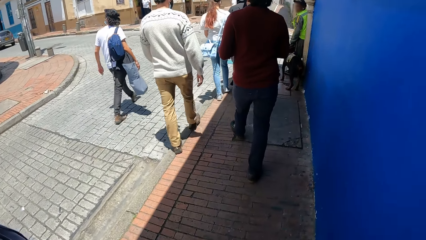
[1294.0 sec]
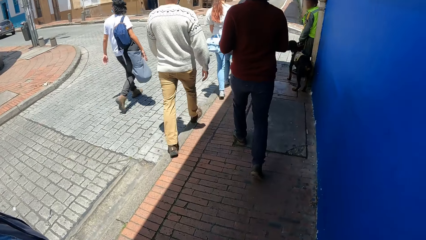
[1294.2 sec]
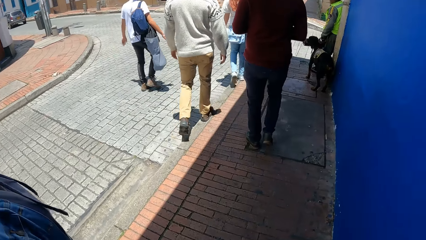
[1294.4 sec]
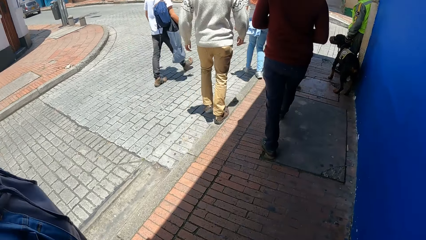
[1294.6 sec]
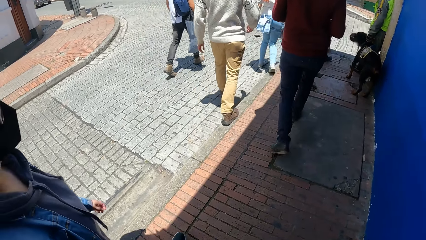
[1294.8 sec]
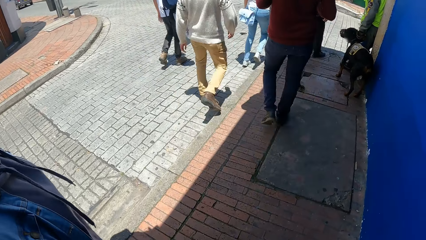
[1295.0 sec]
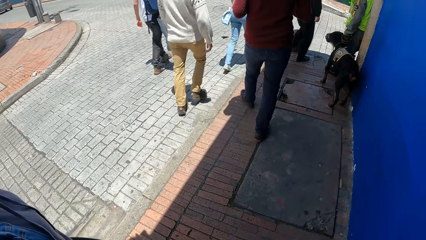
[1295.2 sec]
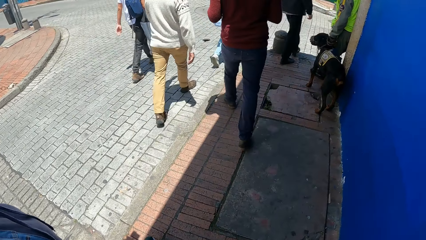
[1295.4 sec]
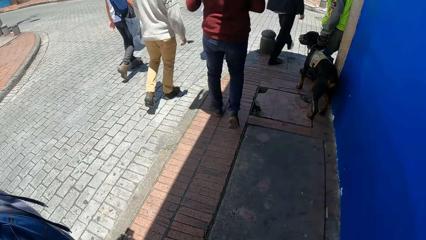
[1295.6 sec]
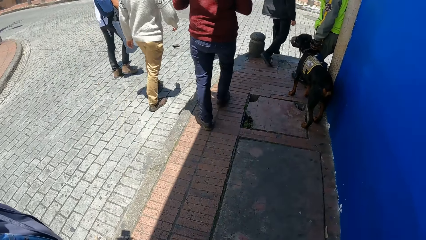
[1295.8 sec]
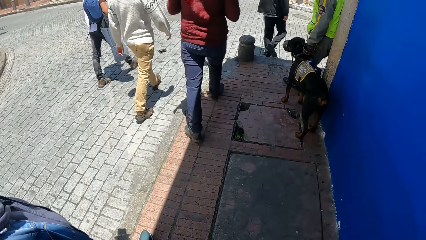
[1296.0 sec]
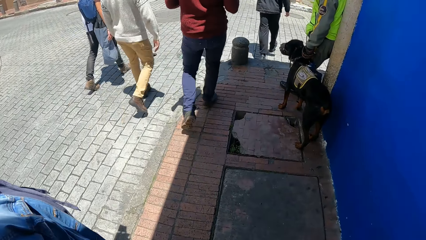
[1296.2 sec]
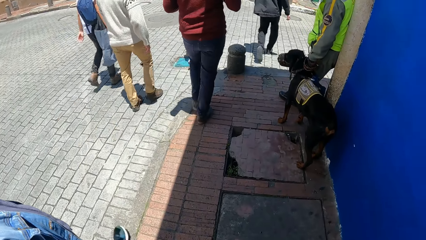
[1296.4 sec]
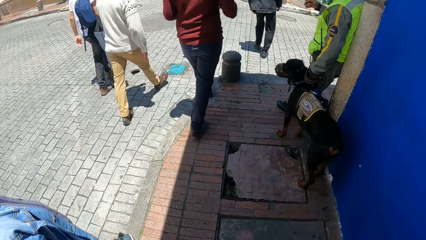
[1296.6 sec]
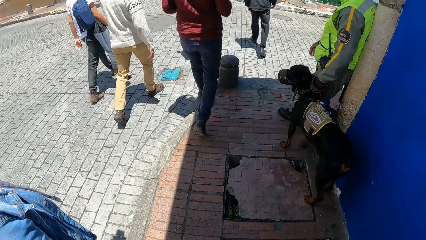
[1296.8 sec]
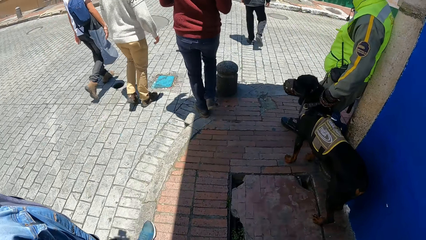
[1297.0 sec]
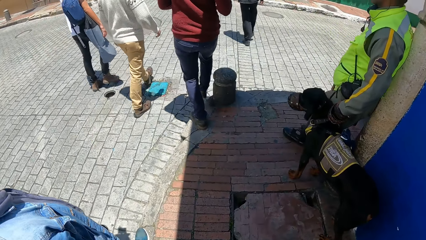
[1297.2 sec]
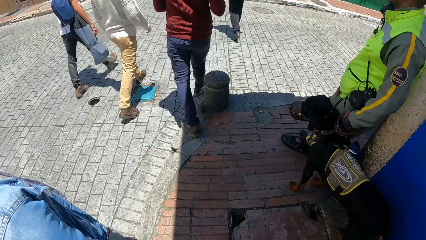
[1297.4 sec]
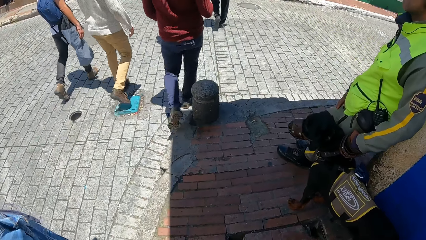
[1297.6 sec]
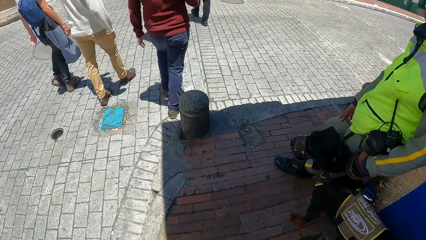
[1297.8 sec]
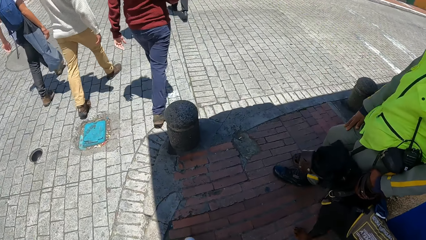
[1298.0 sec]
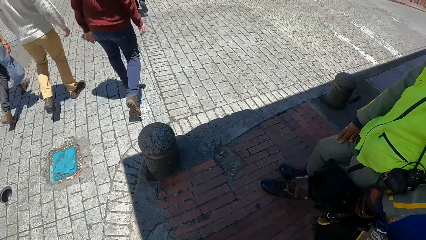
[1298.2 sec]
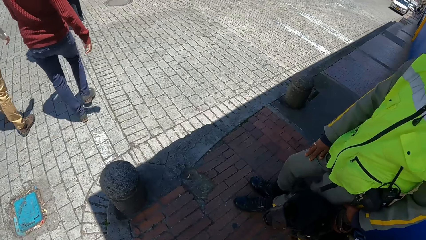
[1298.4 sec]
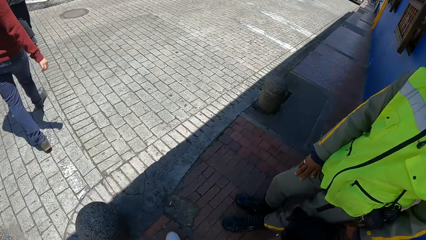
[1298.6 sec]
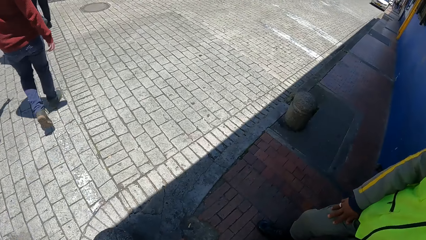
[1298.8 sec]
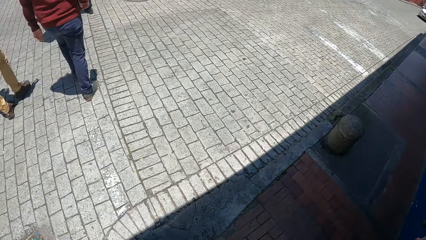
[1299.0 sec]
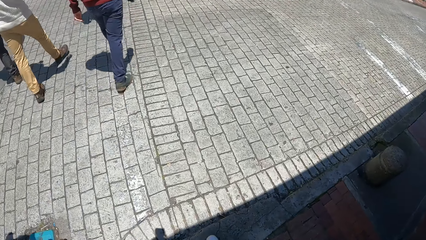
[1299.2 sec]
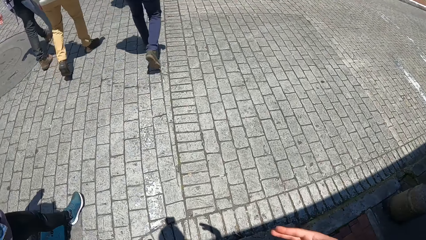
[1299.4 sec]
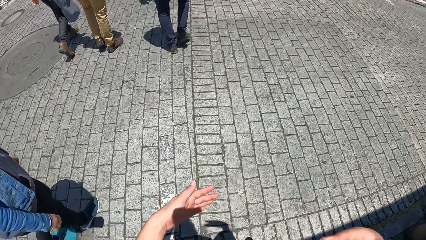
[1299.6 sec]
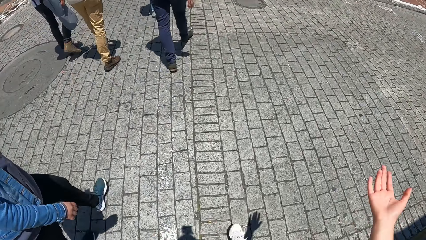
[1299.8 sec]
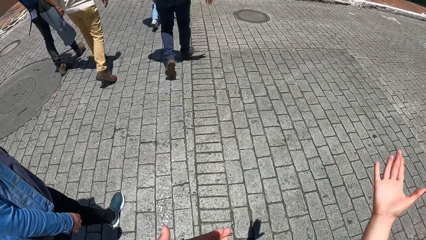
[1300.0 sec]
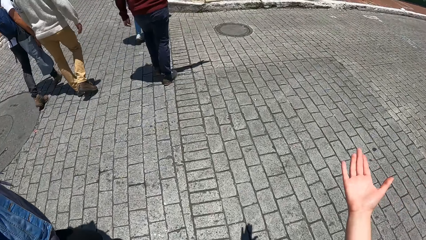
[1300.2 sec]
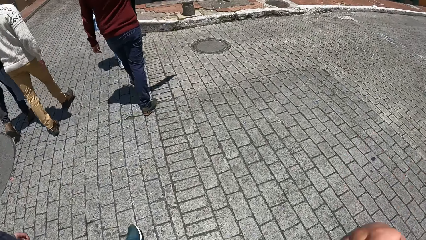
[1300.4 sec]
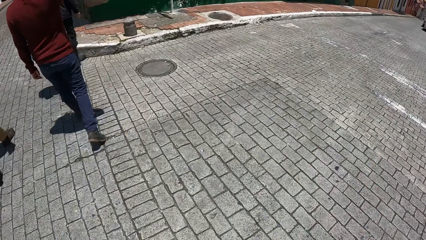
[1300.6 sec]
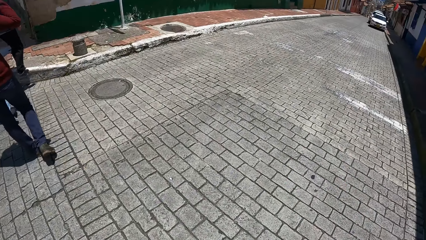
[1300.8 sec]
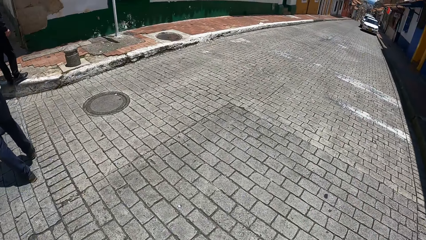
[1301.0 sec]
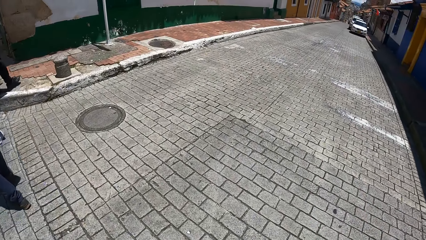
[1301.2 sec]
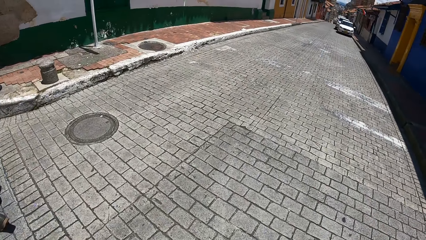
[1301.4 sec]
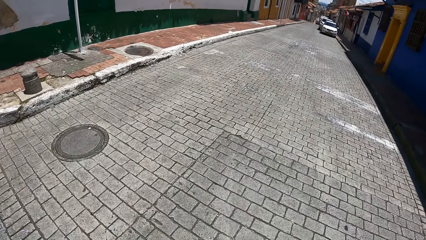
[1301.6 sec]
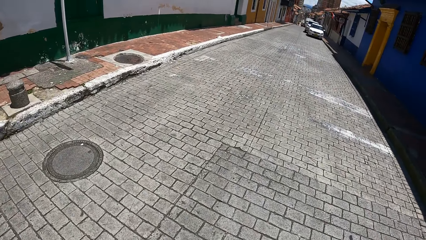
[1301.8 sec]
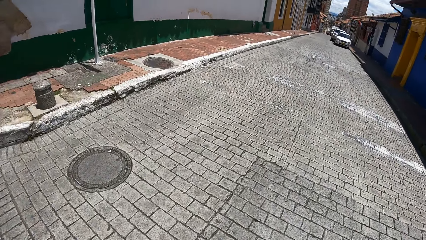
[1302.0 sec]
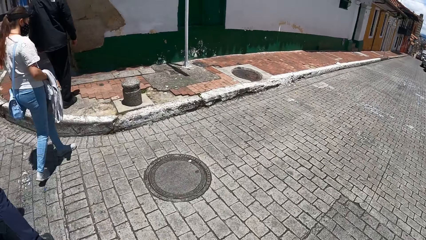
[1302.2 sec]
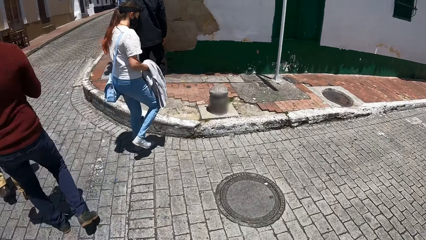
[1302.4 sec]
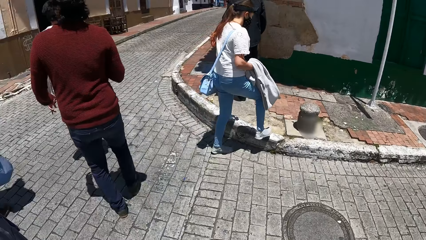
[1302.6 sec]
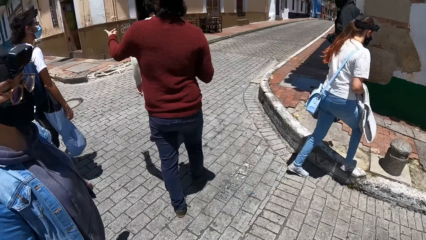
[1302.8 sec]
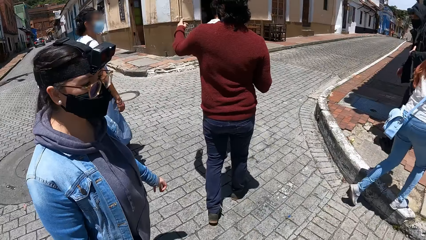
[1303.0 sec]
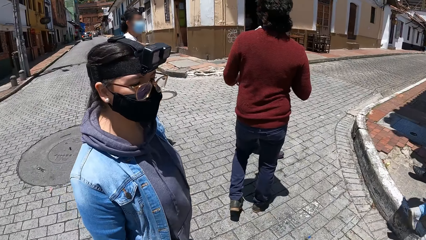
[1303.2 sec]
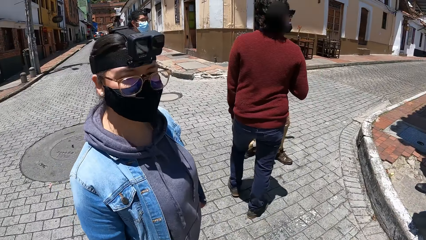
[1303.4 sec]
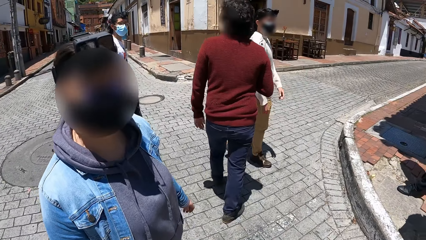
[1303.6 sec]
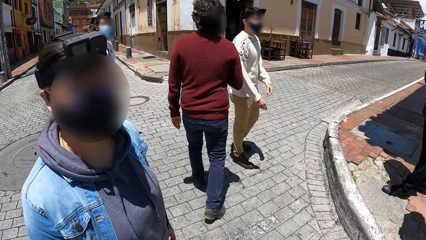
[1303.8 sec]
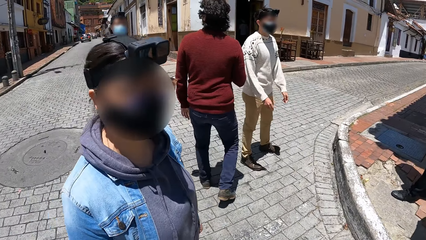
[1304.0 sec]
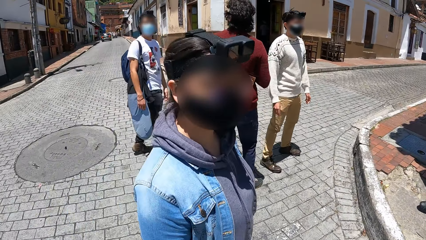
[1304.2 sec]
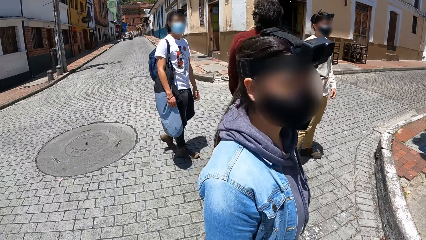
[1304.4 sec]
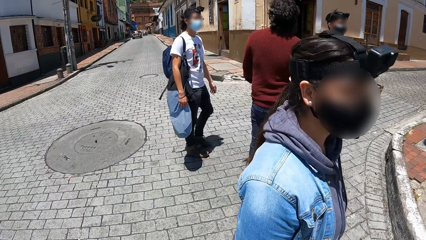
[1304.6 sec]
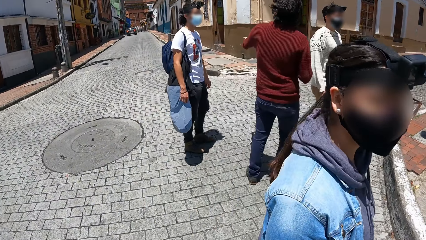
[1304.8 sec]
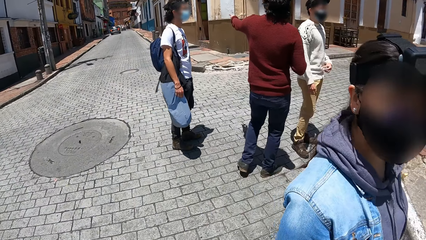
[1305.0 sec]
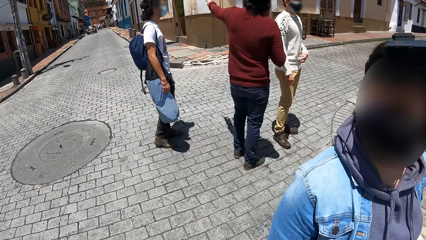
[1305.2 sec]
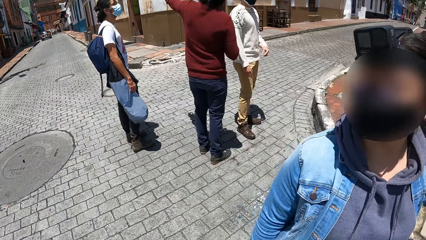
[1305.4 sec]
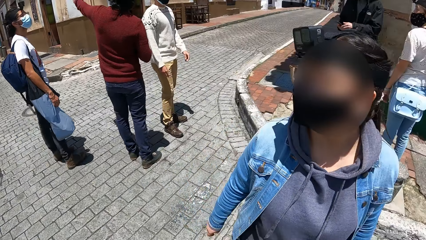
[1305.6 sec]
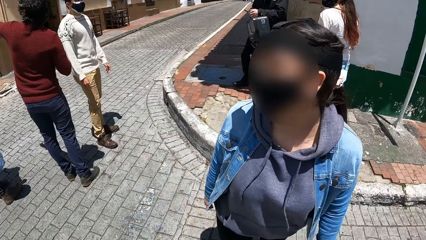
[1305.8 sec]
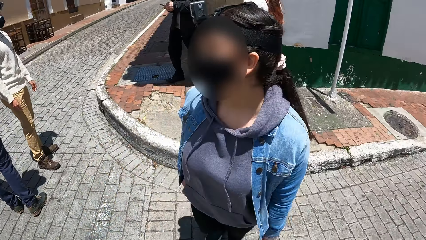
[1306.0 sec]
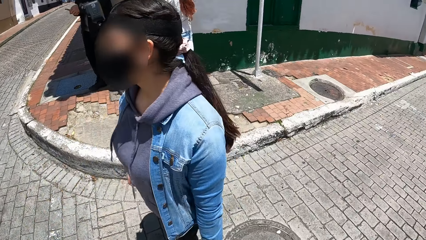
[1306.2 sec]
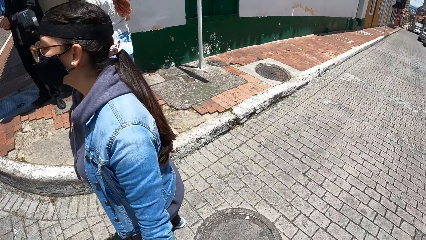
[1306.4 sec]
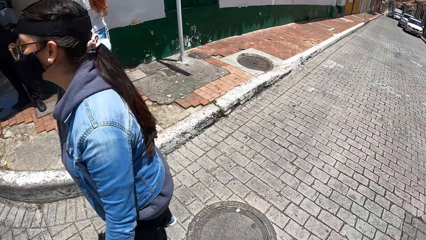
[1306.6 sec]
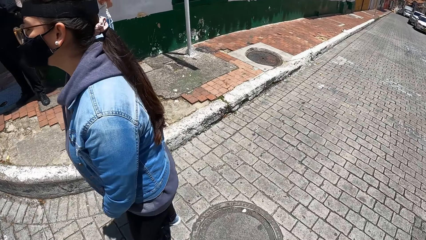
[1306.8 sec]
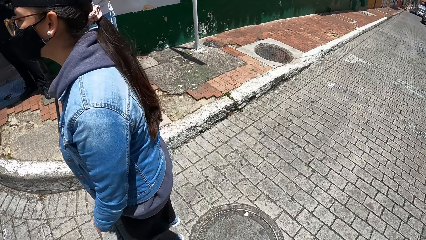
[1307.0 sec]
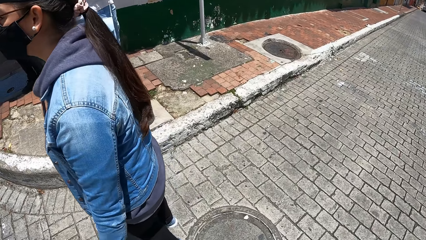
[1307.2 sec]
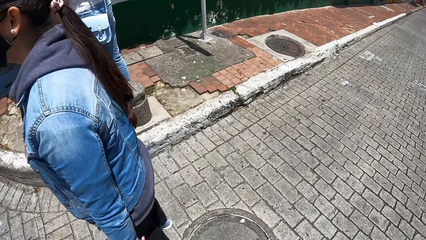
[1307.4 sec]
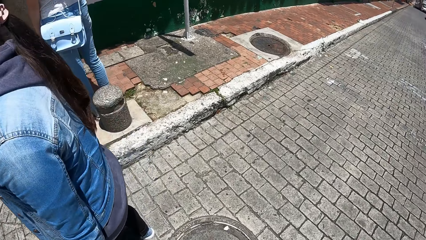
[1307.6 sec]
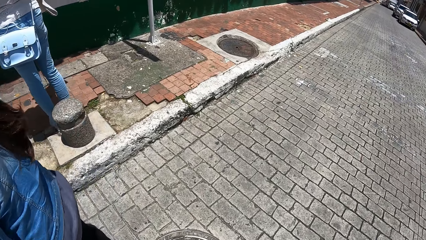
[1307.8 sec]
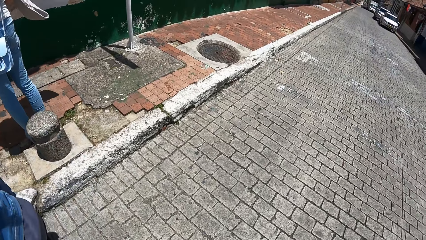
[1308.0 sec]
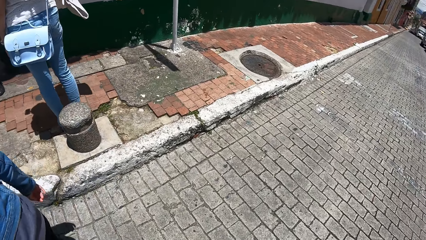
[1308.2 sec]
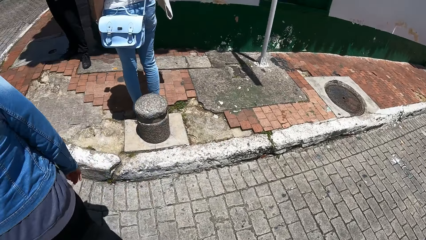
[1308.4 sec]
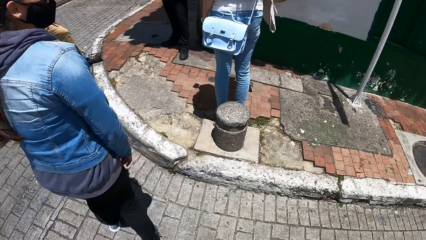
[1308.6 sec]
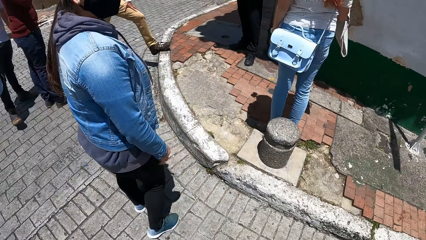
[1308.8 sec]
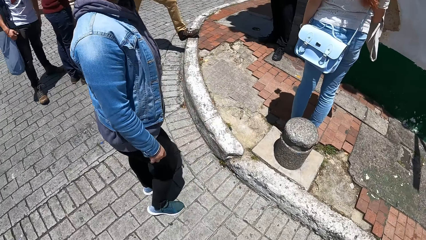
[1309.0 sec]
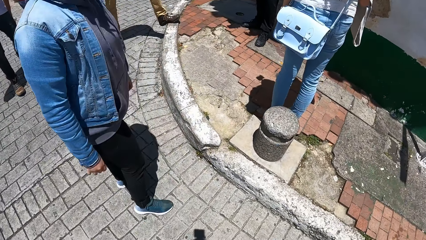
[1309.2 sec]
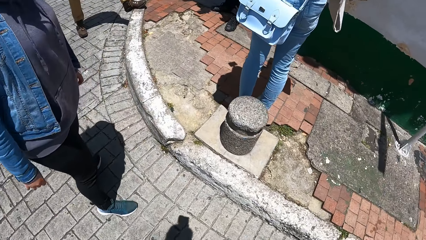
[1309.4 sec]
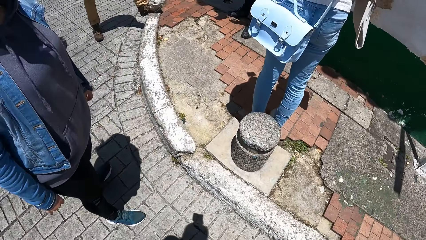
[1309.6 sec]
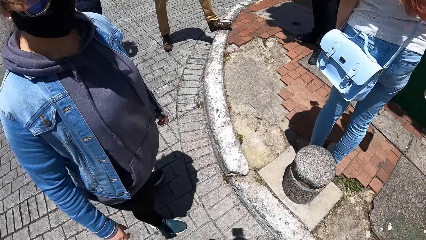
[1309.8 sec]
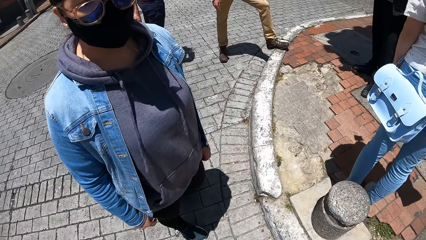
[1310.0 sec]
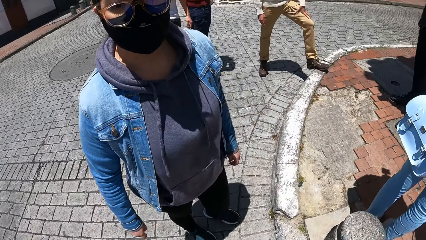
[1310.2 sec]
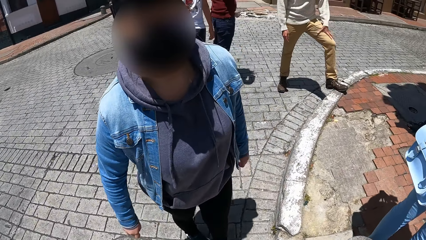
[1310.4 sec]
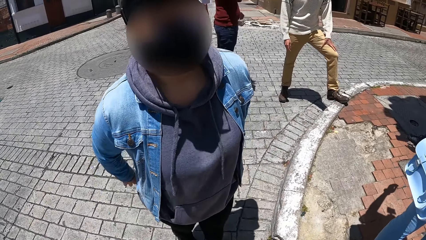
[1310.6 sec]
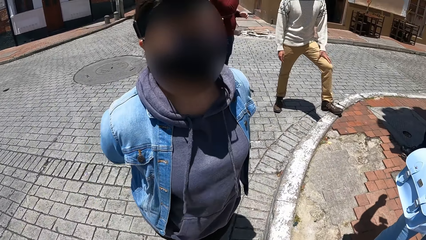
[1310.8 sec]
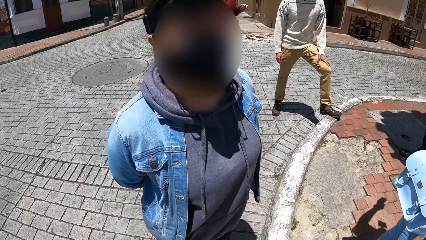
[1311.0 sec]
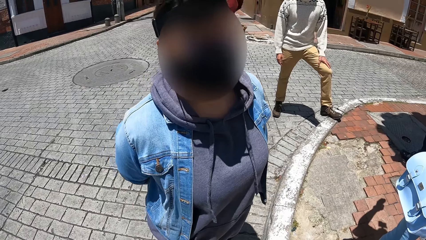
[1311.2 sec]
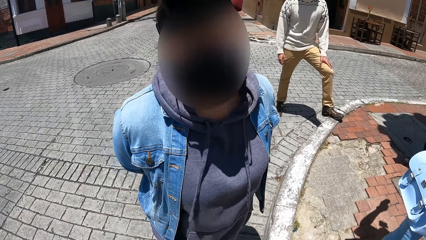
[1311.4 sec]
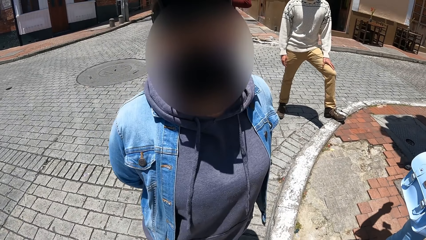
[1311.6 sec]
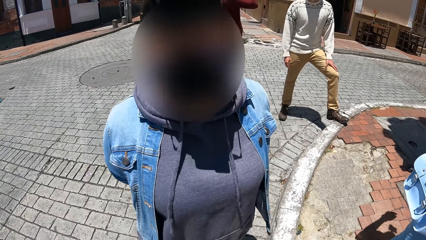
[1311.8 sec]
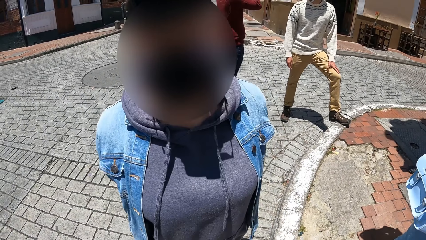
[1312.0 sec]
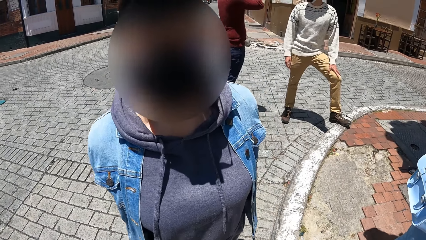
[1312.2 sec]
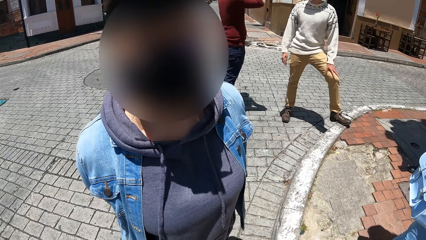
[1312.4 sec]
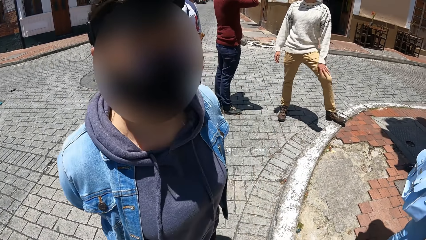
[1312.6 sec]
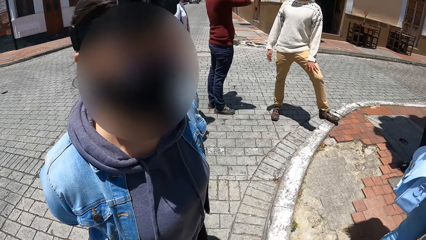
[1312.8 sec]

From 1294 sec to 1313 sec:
The camera wearer waves a right hand at a lady. They walk around with others and stare around. The lady looks at the camera wearer.
